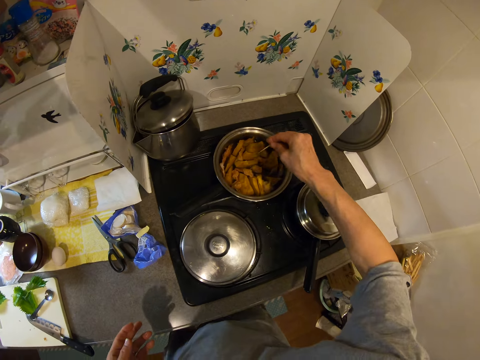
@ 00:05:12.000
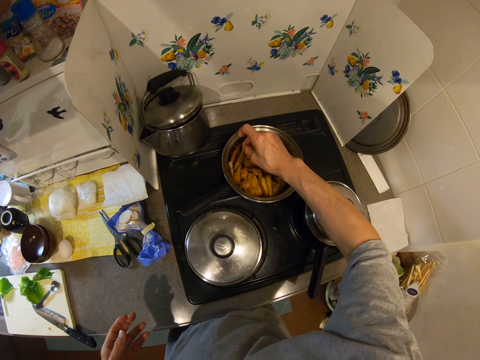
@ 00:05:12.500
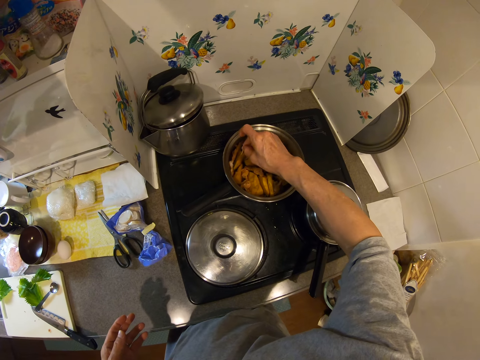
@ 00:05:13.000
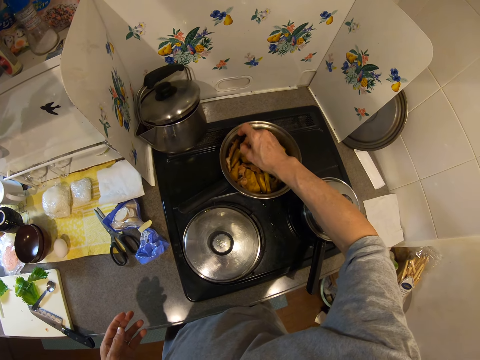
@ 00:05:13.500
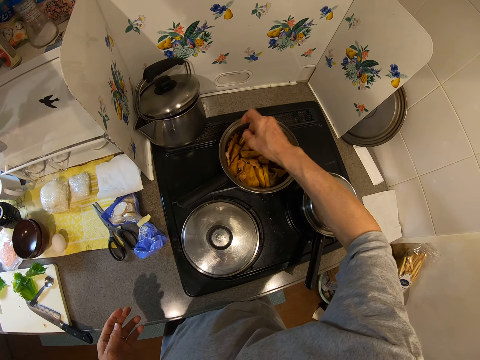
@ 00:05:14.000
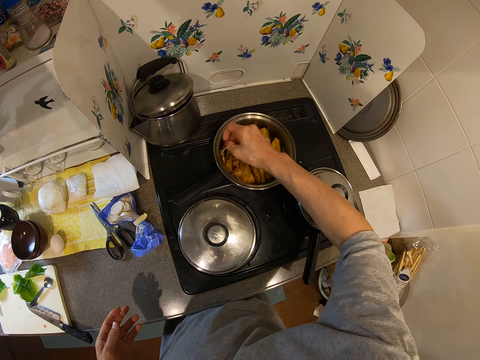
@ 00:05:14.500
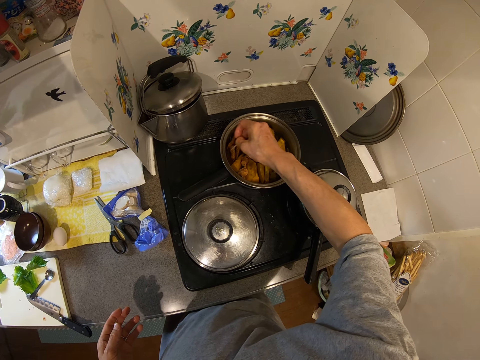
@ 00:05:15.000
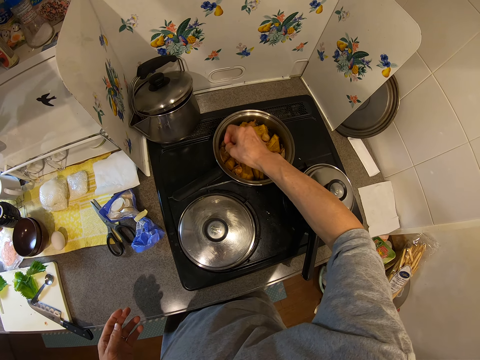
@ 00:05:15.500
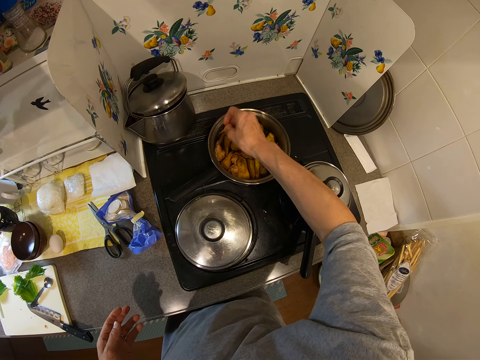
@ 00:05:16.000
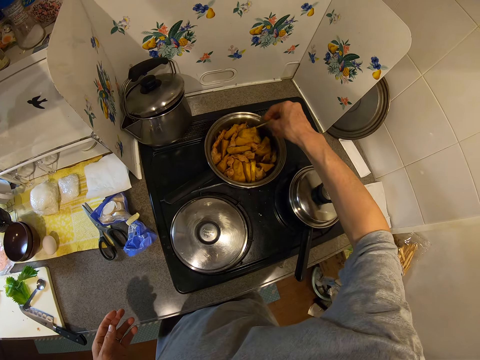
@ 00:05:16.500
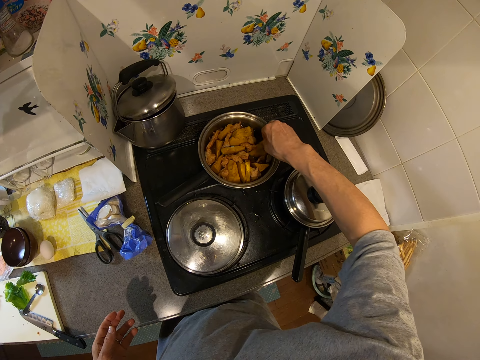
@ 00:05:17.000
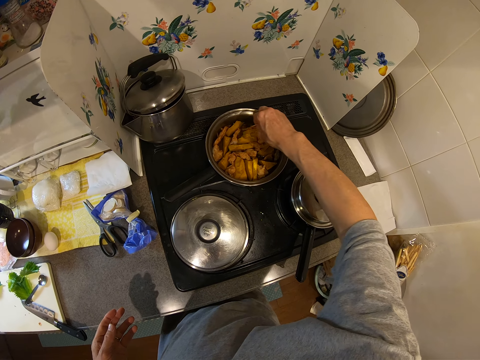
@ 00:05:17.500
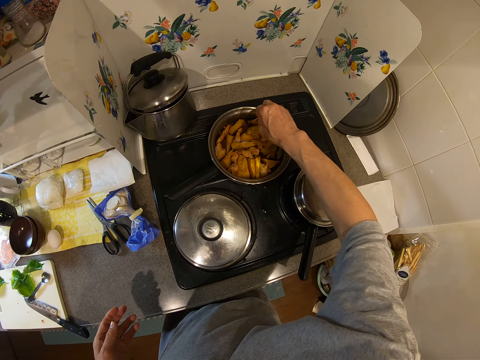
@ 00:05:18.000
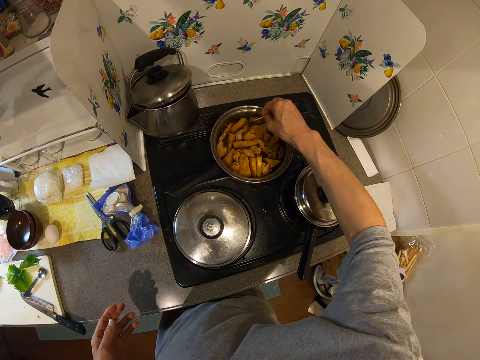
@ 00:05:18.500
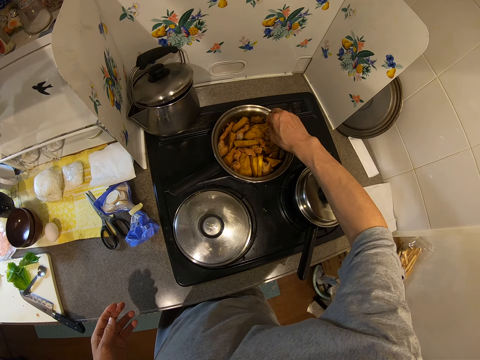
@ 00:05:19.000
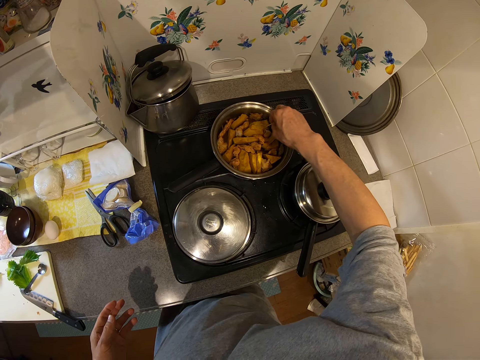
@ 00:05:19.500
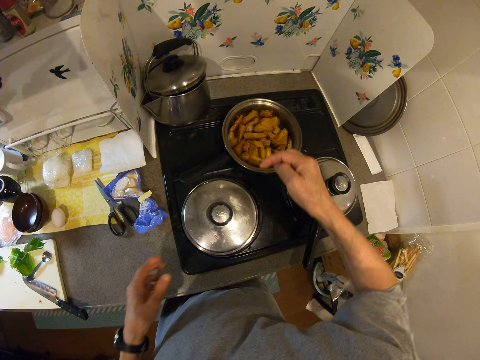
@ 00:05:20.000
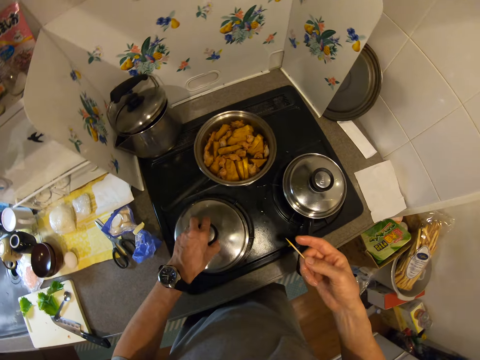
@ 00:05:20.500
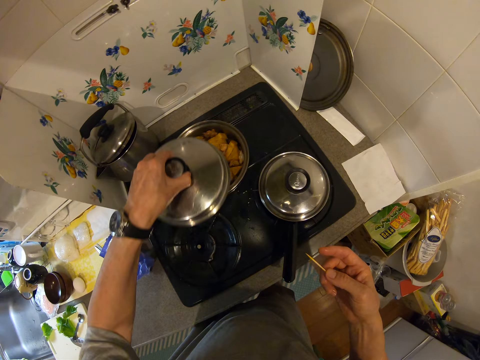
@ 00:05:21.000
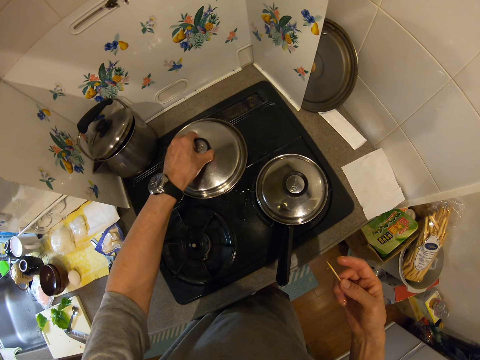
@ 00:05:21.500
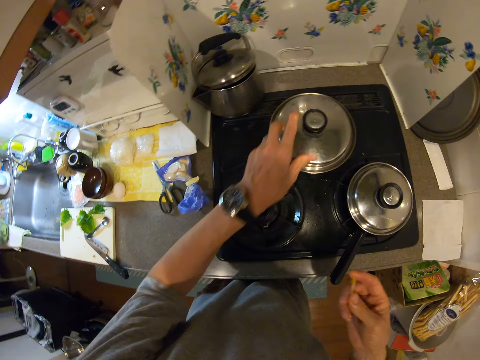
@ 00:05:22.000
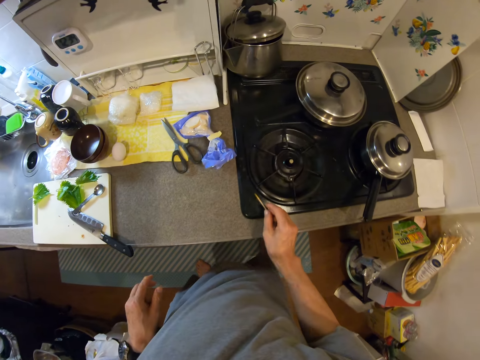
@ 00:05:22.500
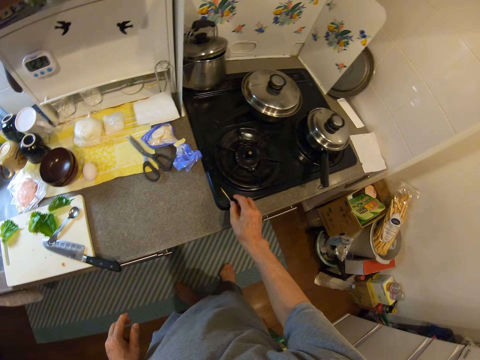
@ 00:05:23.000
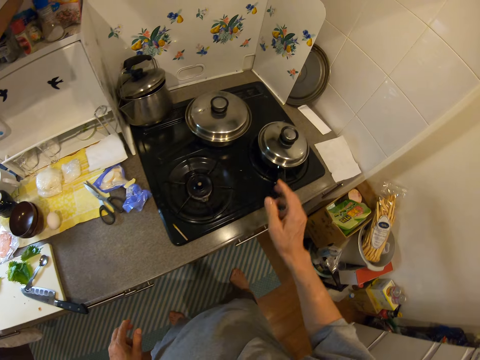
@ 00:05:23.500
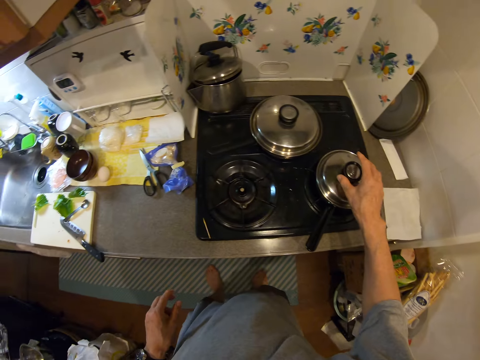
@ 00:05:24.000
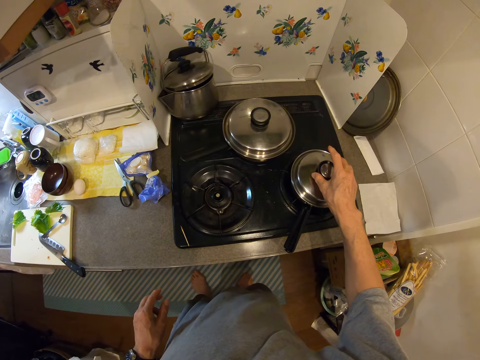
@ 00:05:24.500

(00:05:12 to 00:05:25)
The camera wearer pokes the sausage with the stick. They arrange the pieces of meat. They pick up the pot lid from the kitchen slab. They cover the pot with its lid. They put the stick on the kitchen slab. They remove another pot lid.

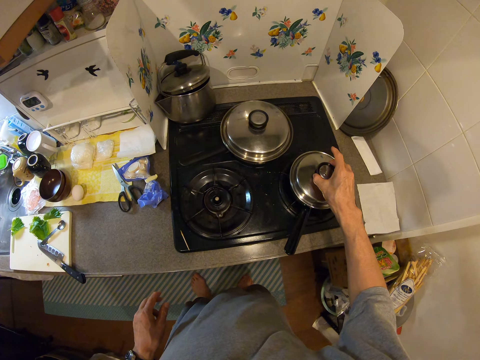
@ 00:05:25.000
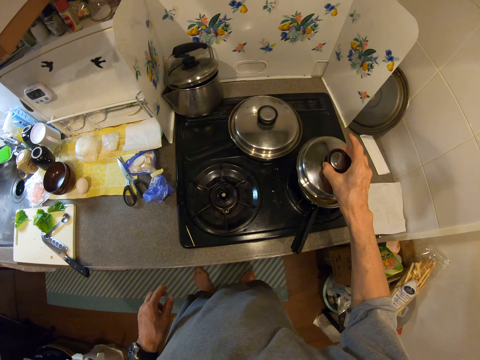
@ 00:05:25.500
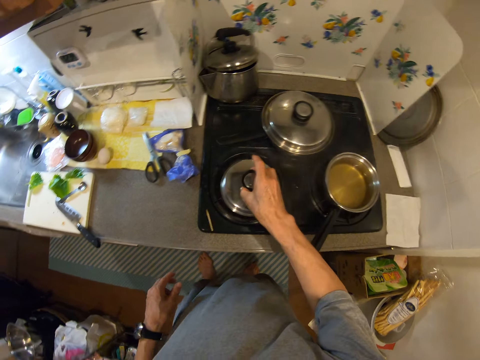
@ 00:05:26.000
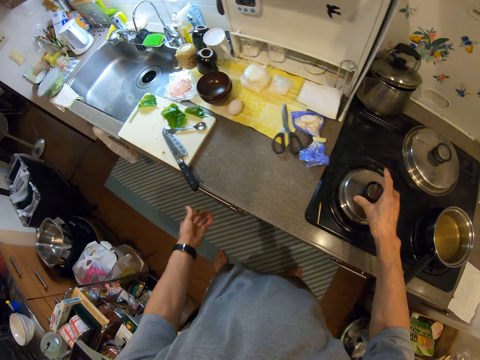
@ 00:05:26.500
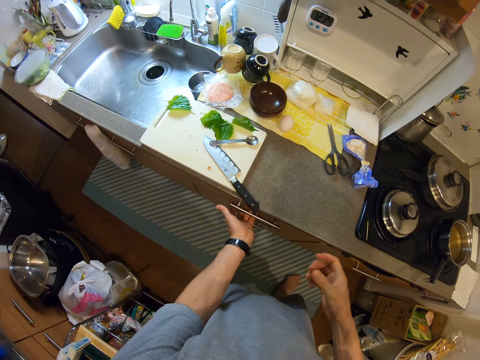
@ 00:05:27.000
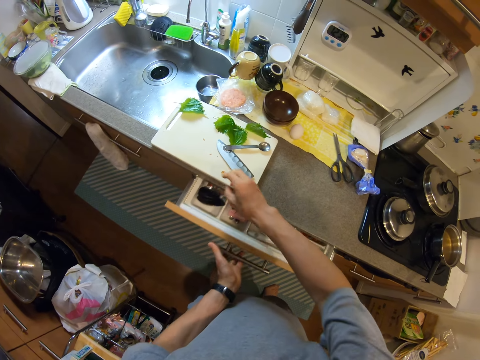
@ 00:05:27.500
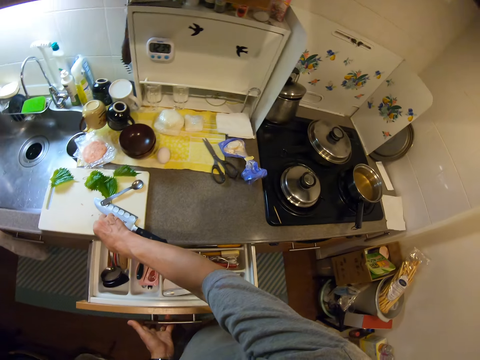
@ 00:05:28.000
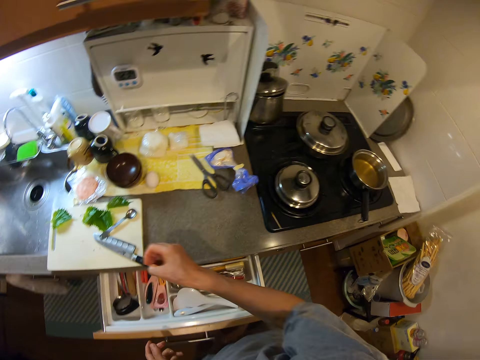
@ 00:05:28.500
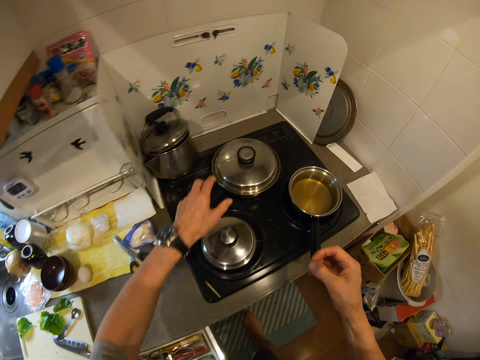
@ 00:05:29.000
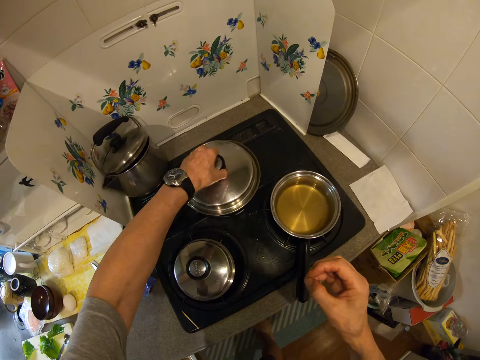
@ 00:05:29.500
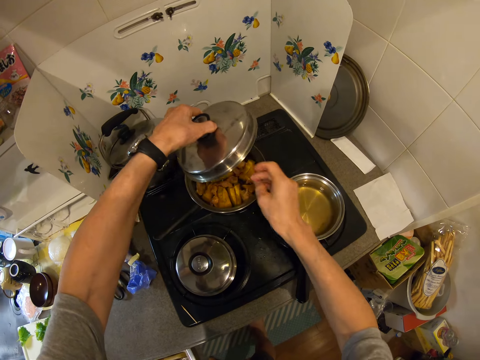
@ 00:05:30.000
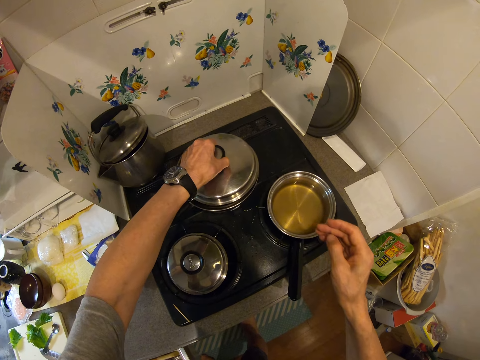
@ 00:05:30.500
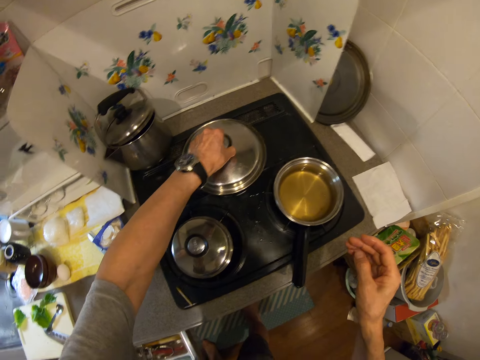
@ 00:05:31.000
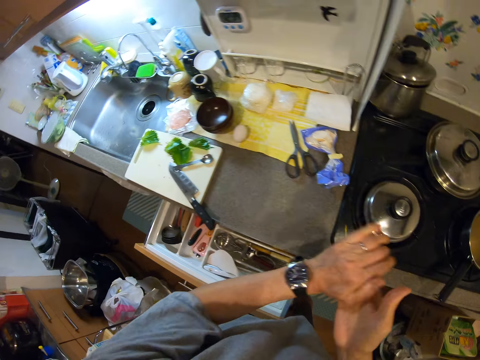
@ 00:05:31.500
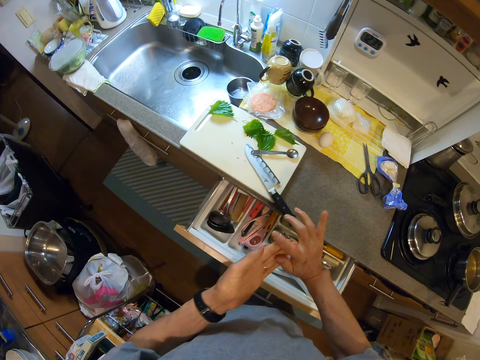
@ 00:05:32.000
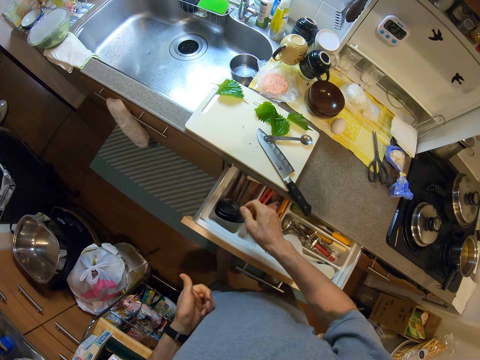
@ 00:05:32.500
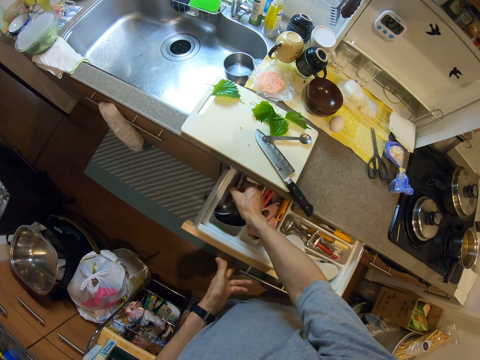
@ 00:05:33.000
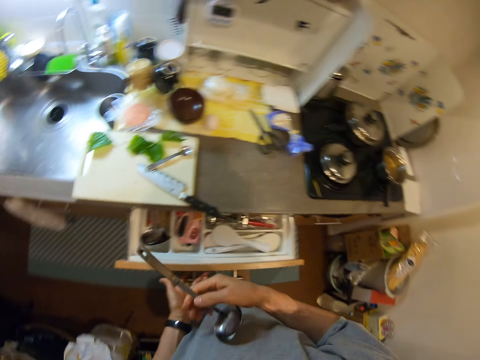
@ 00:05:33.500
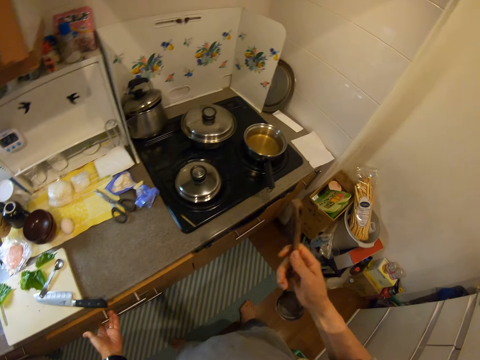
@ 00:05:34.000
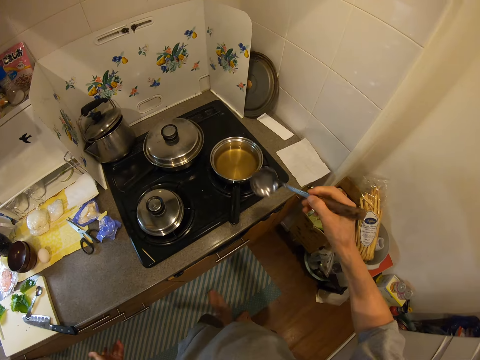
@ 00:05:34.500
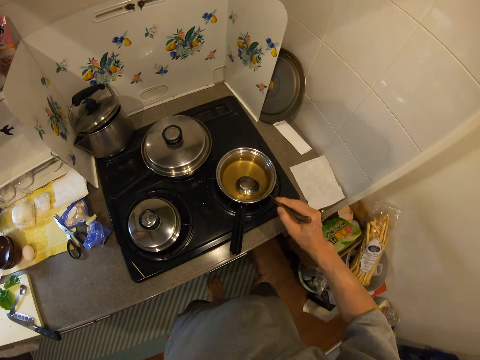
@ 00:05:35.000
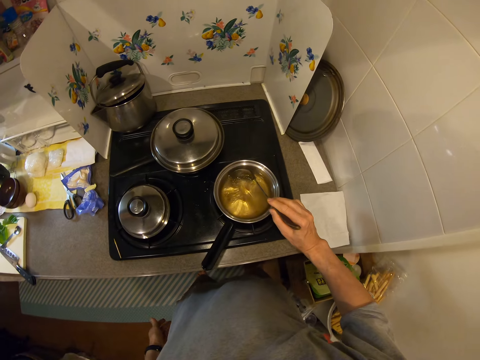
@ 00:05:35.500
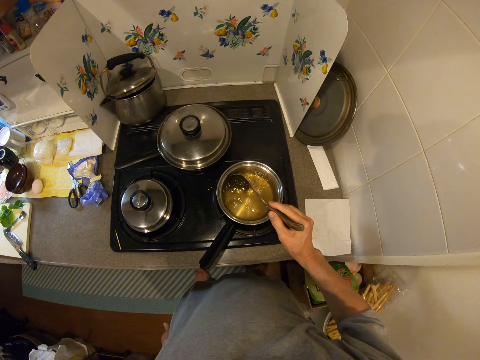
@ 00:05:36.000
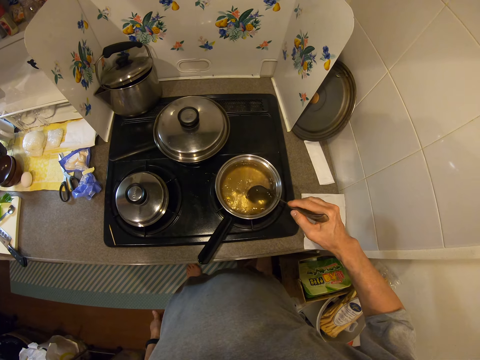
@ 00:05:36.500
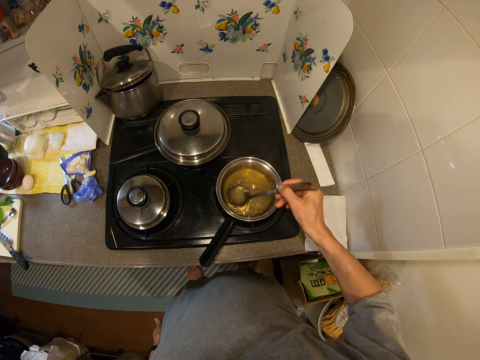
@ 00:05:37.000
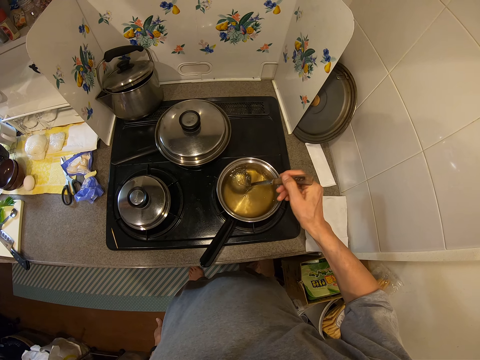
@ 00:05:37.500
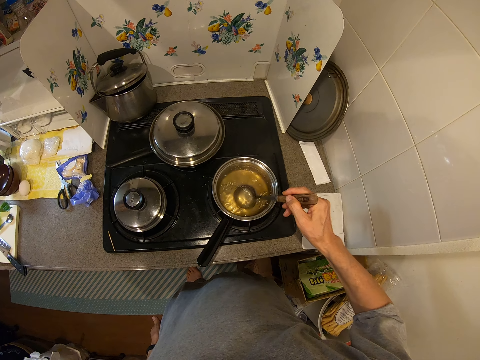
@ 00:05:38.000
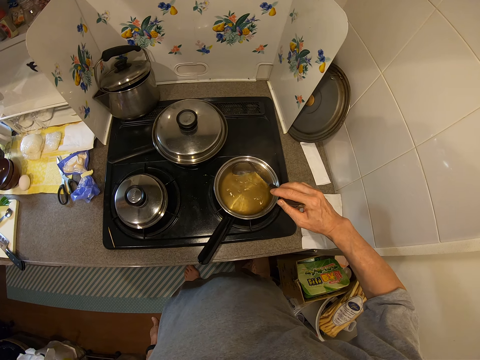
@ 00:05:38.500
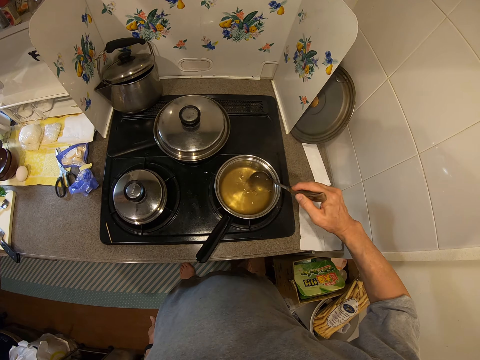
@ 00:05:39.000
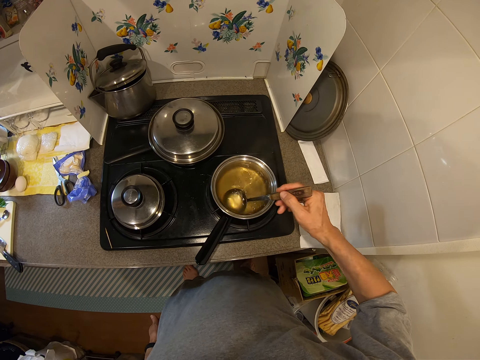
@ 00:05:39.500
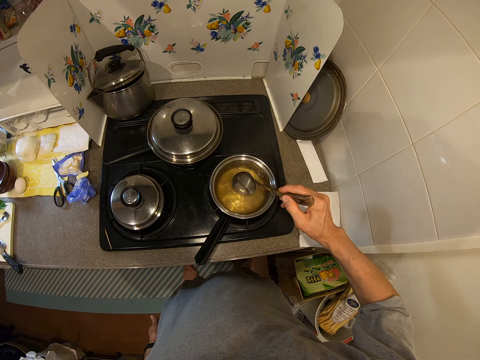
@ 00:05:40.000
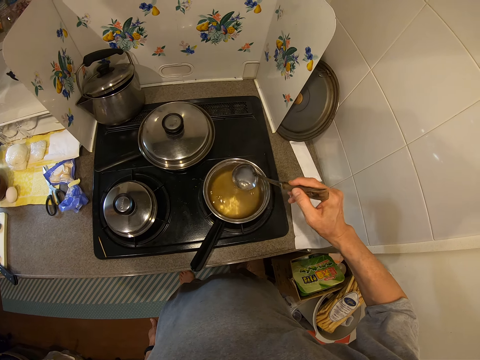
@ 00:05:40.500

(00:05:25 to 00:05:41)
The camera wearer puts the lid on the kitchen slab. They open a drawer. They pick up the remains of sausage from the cutting board. They open the first pot's lid. They put the sausage in the pot and cover the pot with its lid. They pick up a spoon from the drawer. They close the drawer. They stir the liquid in the second pot on the cooker with the spoon. They scoop liquid from the pot.
